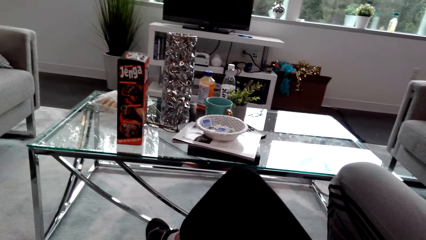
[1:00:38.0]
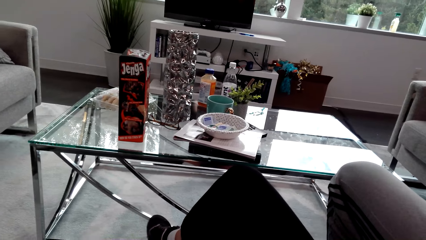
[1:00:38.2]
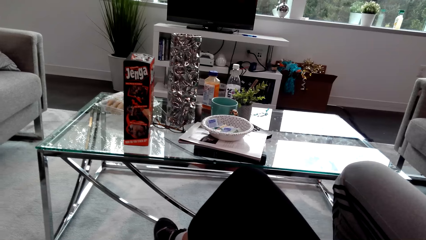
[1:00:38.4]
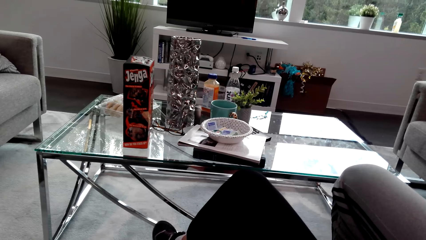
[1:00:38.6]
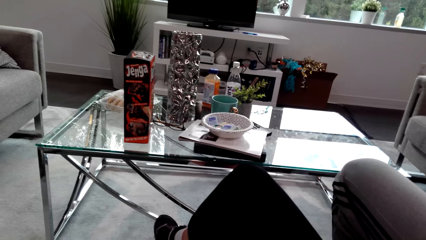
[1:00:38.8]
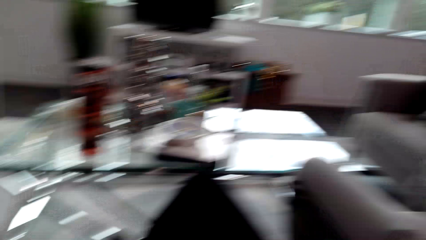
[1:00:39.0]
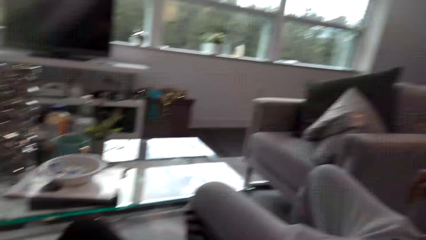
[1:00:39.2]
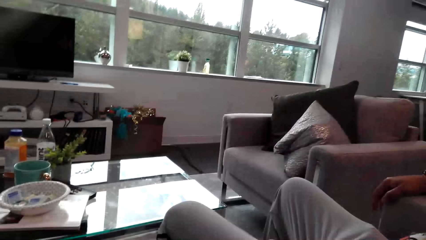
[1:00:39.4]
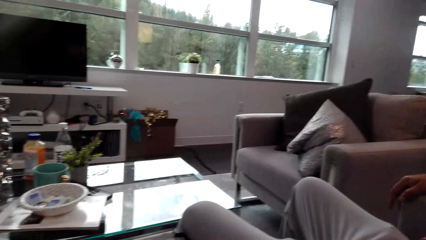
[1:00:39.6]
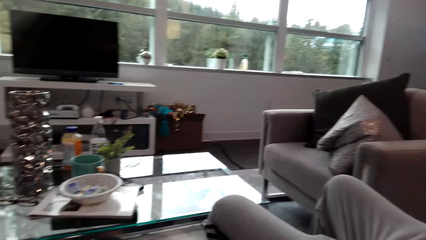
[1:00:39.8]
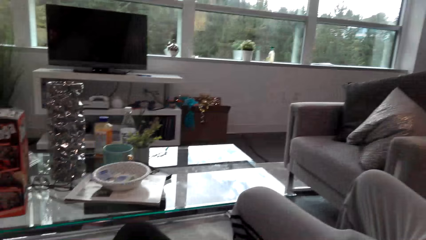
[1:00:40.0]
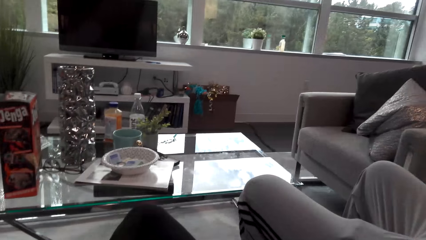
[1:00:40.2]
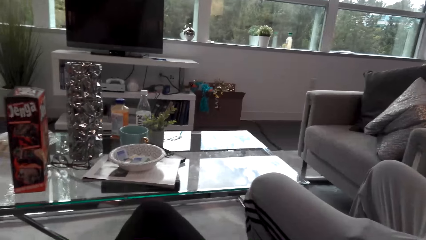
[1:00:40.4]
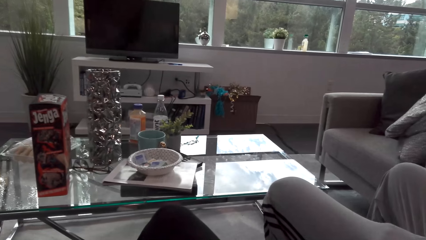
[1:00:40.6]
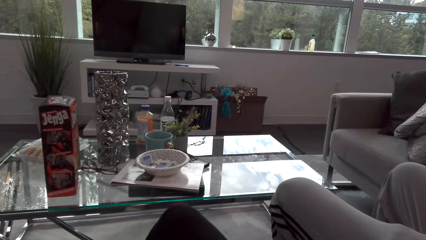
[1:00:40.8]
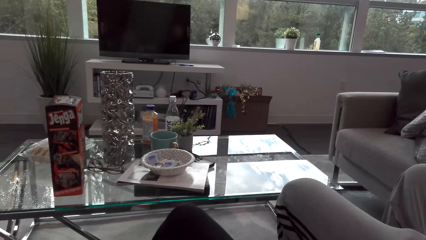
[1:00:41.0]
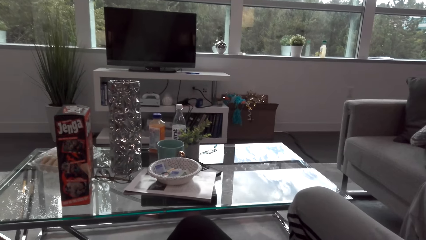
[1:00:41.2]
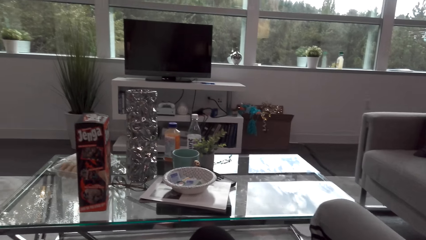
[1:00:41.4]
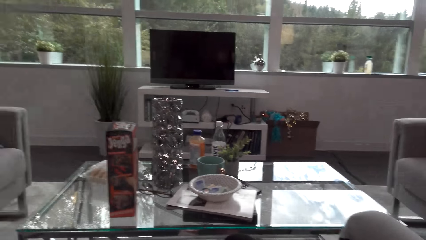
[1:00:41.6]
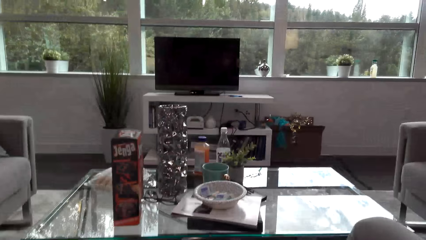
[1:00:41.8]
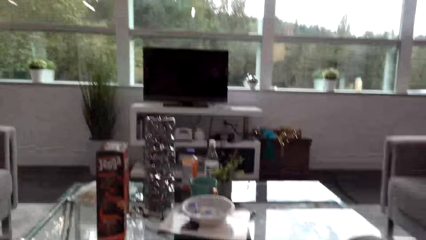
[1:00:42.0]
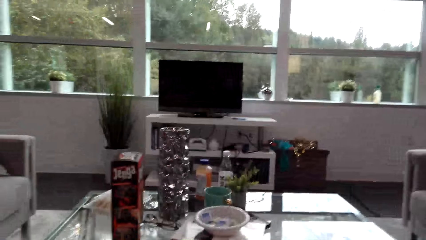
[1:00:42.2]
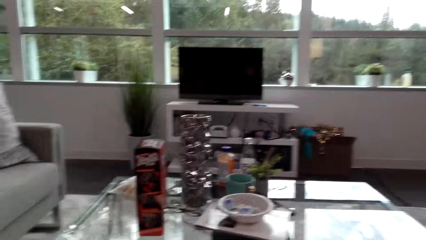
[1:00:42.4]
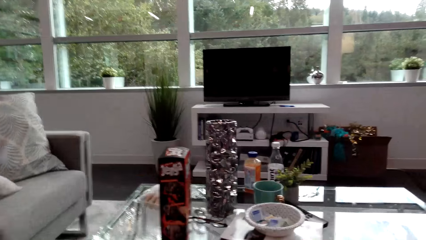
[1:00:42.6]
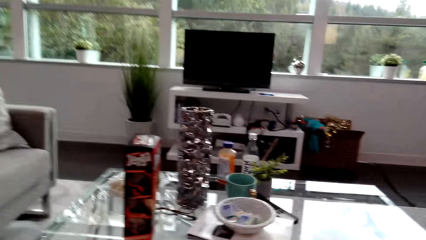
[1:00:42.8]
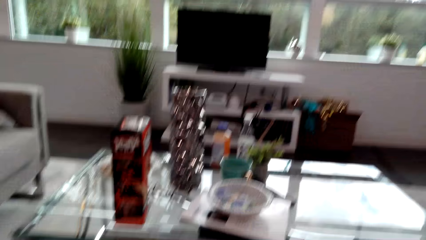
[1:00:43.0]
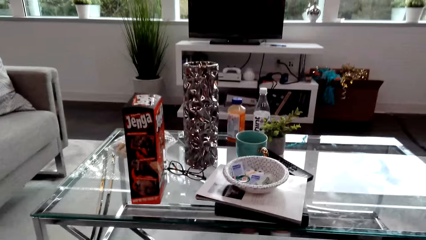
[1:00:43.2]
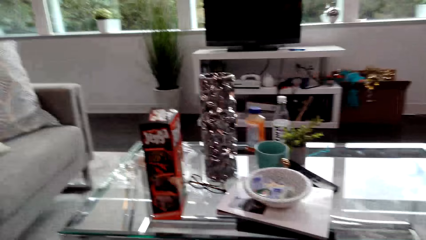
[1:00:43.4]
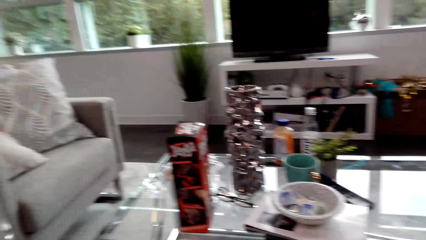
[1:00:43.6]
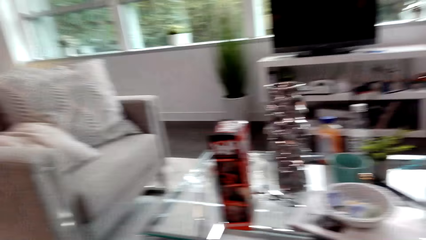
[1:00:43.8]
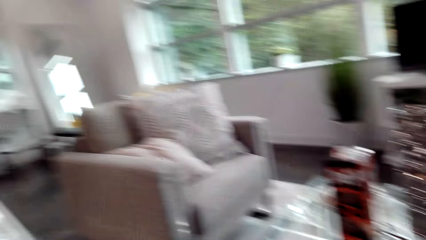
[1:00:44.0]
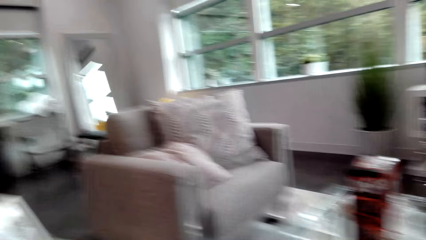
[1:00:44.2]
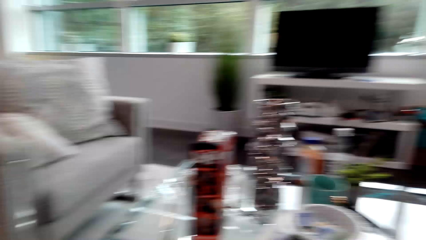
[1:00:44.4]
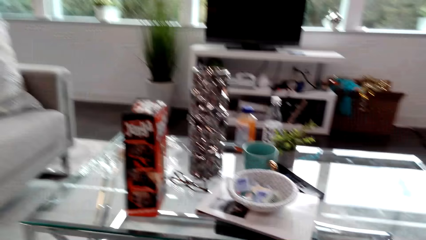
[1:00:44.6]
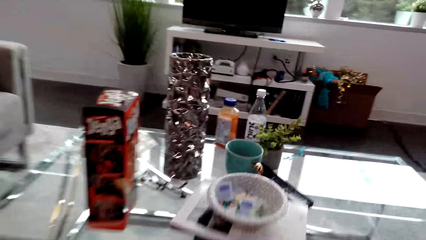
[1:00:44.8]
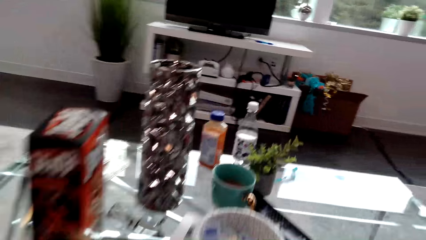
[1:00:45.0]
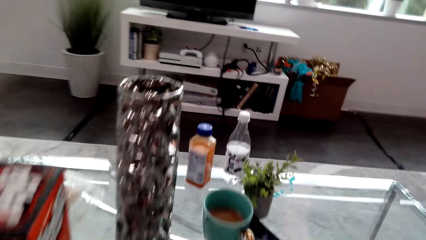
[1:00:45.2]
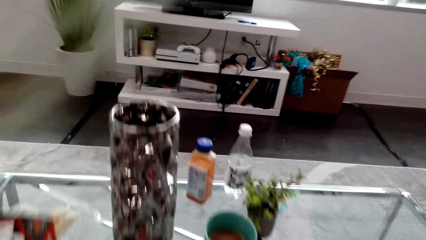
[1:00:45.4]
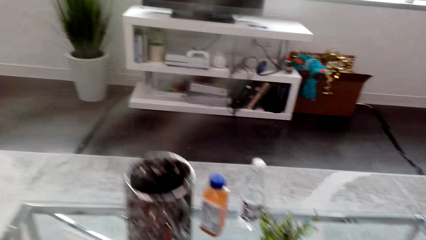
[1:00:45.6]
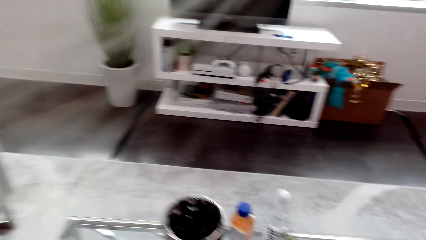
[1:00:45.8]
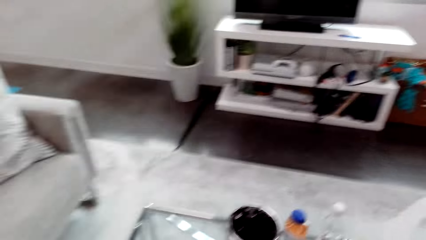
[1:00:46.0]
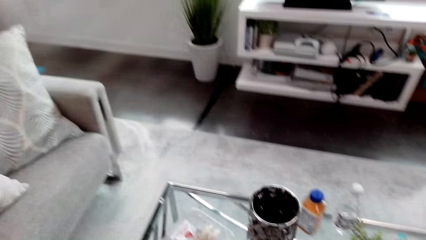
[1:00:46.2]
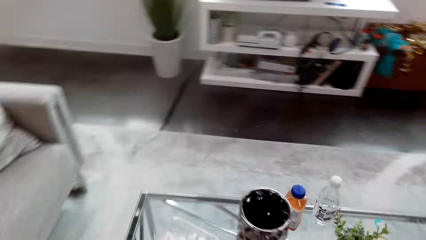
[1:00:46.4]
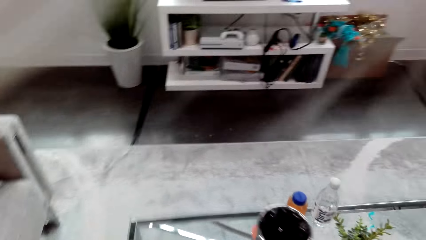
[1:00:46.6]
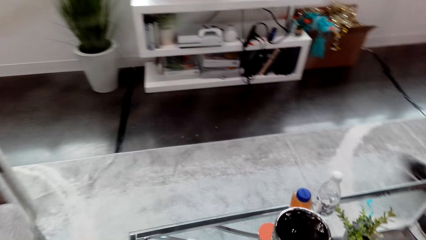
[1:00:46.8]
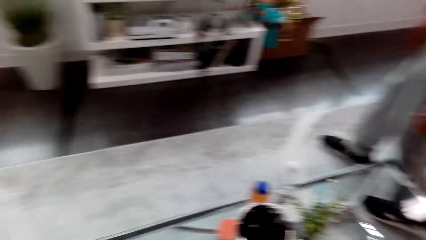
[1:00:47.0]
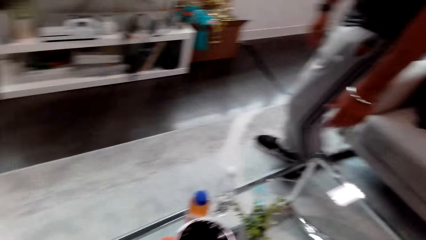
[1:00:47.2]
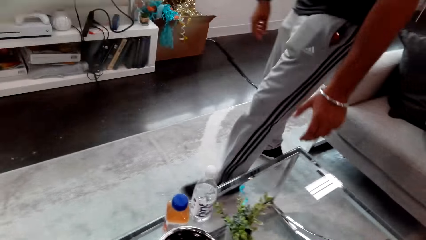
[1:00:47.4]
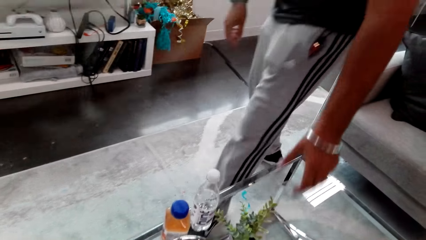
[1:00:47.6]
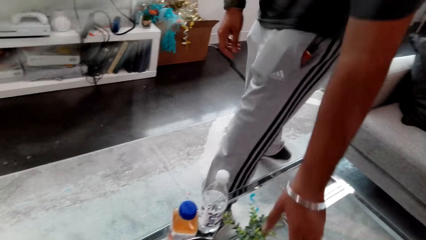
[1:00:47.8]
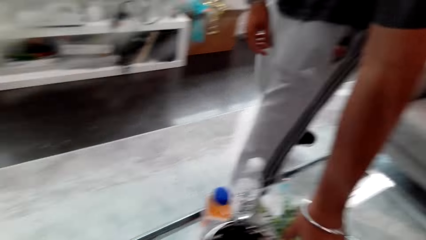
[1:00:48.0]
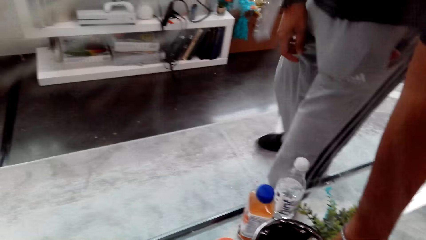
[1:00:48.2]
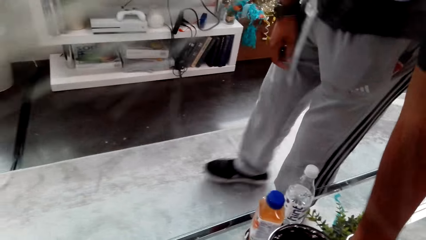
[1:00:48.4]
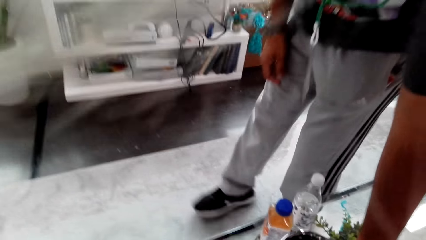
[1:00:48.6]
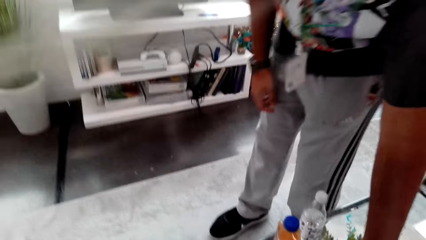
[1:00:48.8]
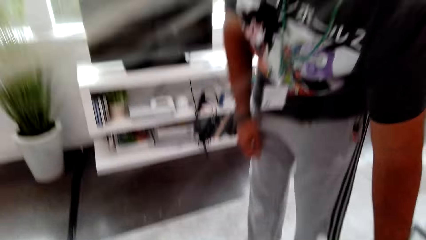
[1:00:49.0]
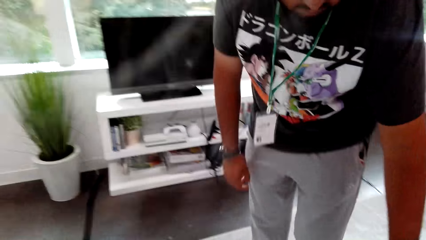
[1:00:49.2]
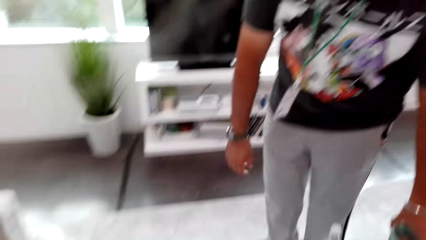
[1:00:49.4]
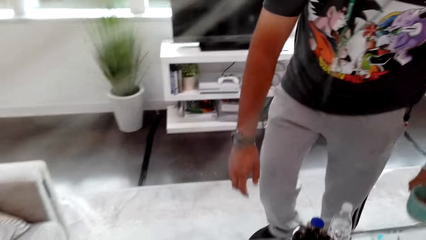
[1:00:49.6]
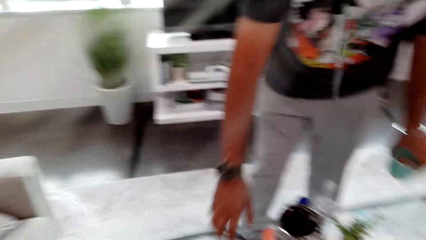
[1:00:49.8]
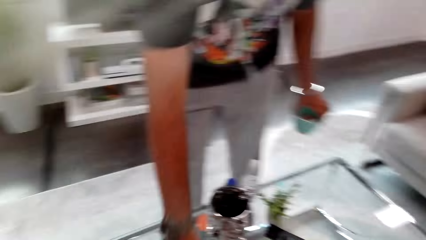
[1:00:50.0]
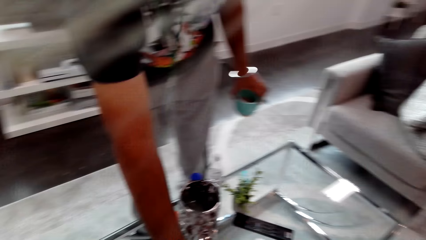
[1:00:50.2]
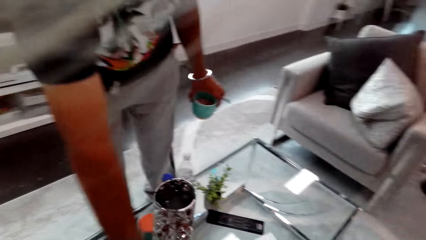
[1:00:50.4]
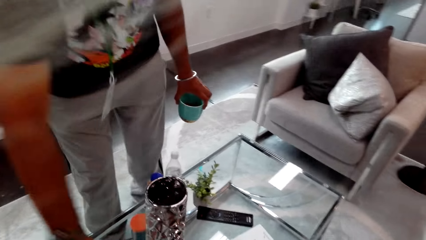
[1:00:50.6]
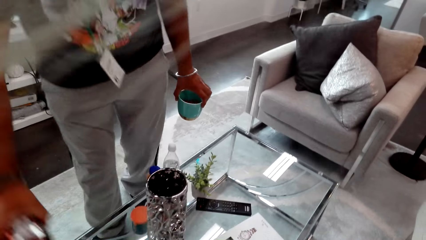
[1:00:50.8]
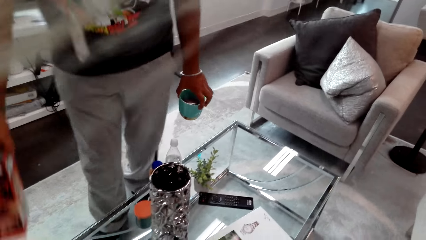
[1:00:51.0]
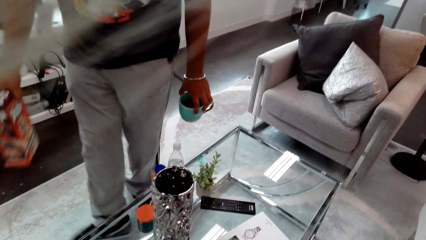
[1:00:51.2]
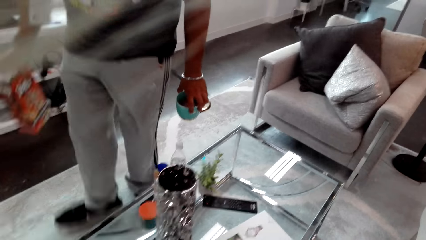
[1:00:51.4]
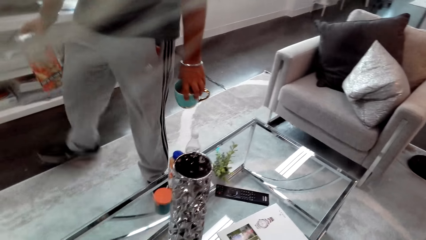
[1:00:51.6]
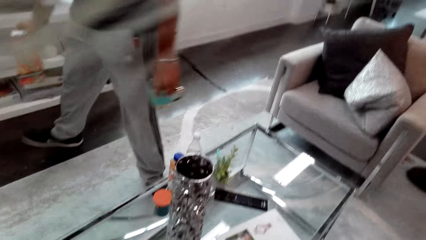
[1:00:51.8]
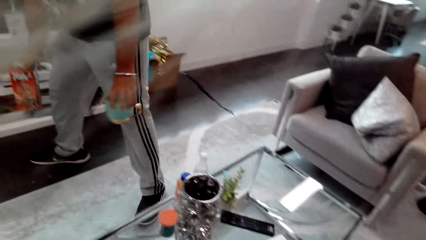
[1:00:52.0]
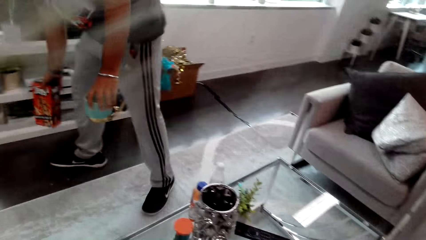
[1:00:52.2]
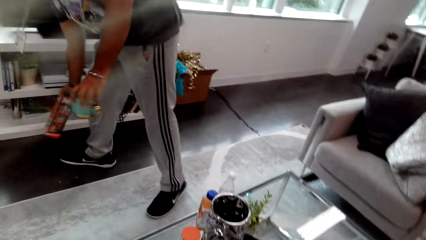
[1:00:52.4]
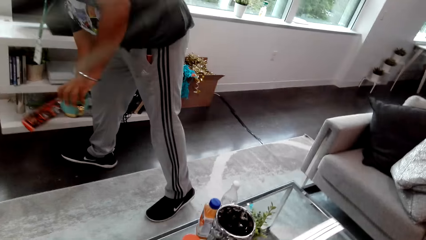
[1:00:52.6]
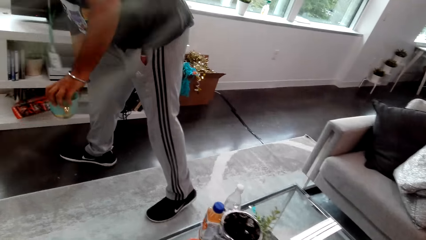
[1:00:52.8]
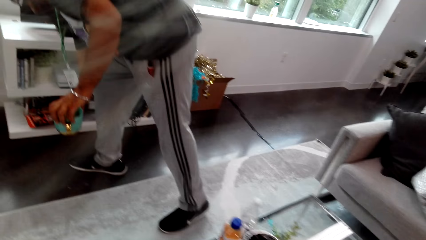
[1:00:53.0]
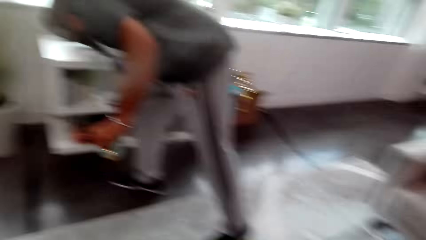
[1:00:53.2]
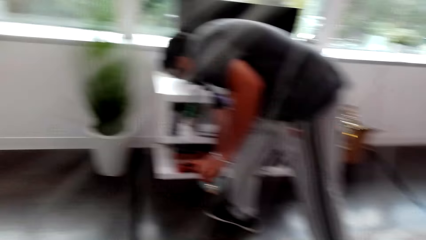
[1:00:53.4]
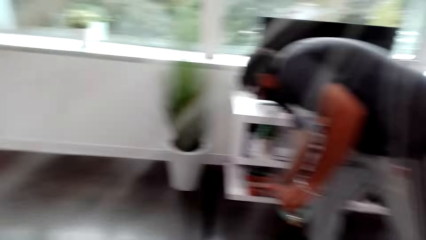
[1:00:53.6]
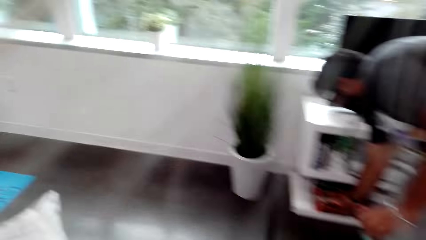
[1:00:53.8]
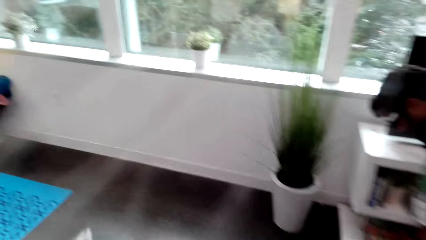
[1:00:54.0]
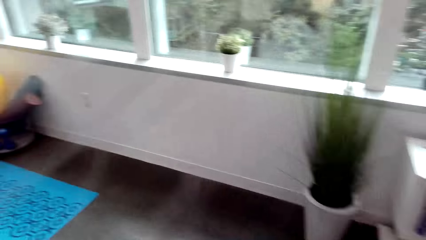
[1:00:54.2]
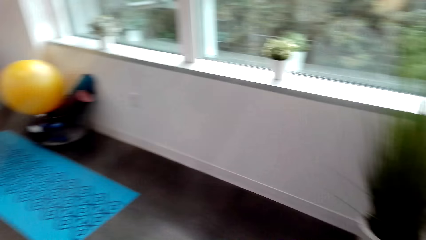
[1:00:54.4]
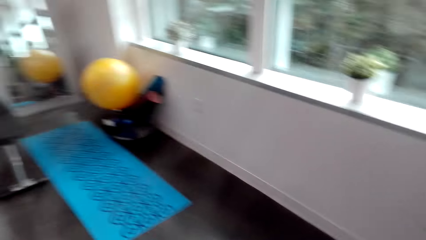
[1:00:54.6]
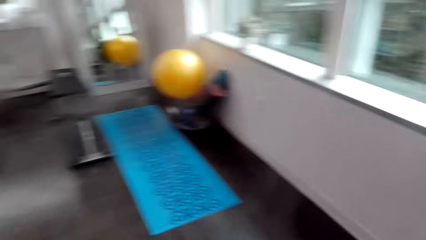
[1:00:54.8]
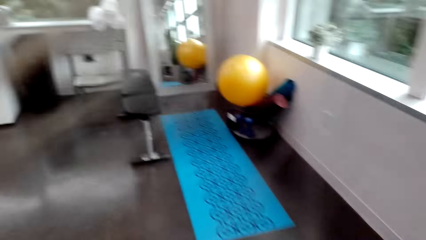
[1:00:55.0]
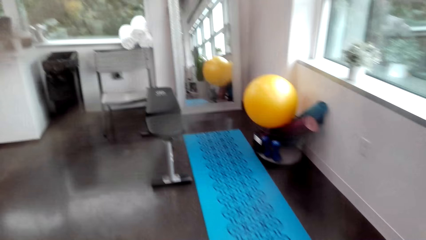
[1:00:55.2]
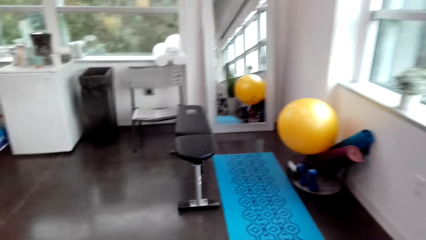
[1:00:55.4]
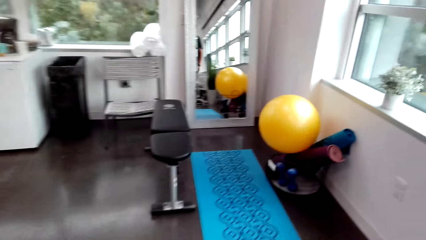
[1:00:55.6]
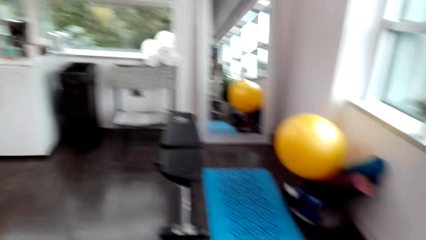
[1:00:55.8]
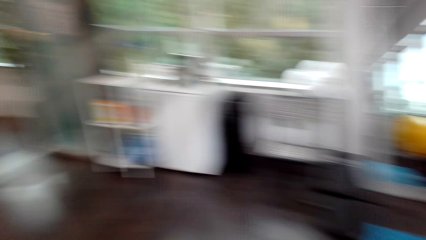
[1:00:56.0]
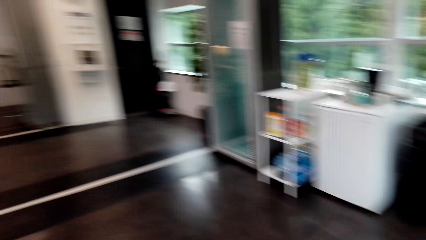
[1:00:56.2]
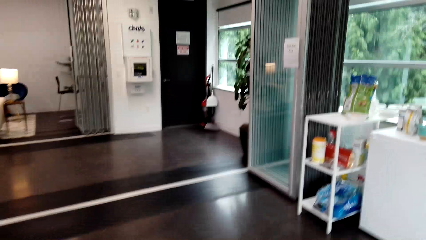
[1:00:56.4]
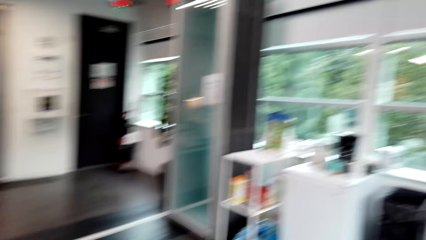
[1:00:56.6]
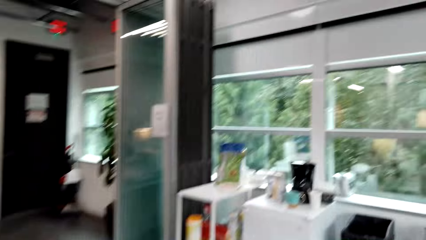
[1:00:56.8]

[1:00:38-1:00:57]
The camera wearer looks at the table. They look around the room. They talk to a man. The man walks. The camera wearer walks. The man picks up a cup from the table and picks up a box, a Jenga block game. The camera wearer looks at the table. They talk to the man. The man puts the box and the cup on the shelf. The camera wearer walks in the room.
